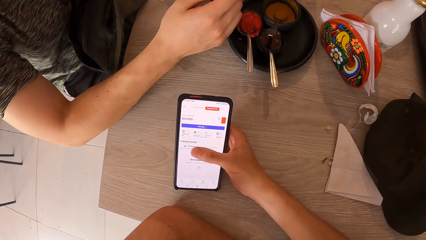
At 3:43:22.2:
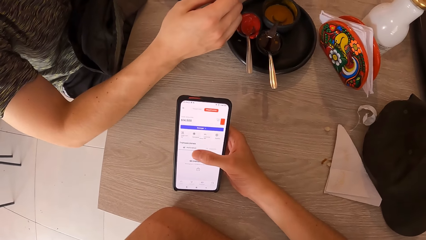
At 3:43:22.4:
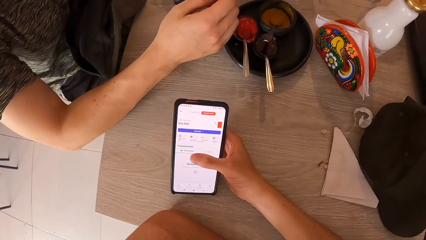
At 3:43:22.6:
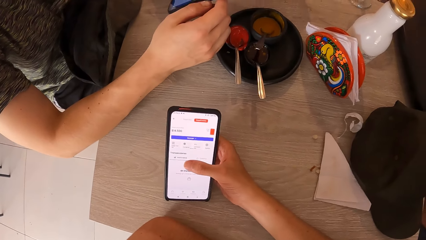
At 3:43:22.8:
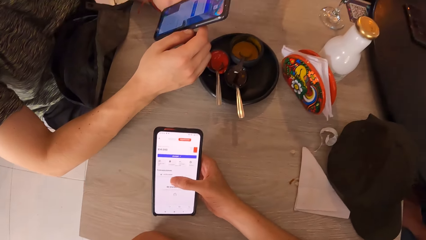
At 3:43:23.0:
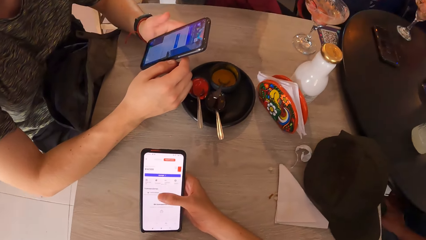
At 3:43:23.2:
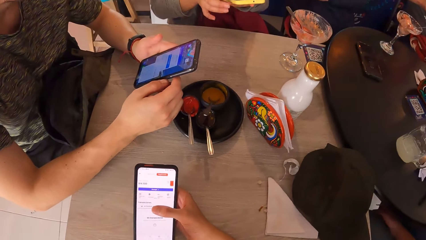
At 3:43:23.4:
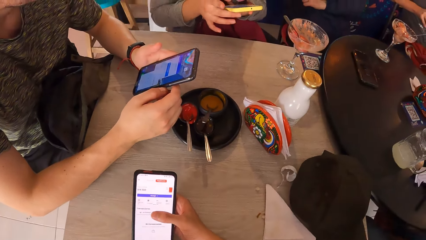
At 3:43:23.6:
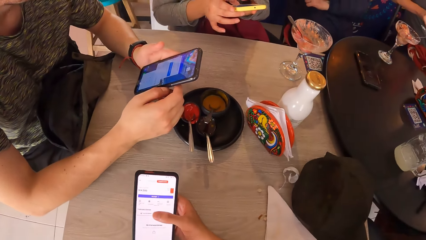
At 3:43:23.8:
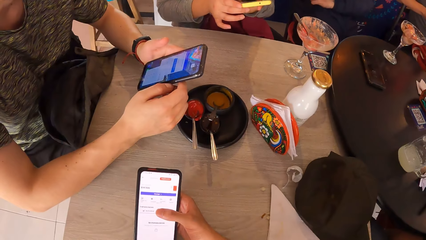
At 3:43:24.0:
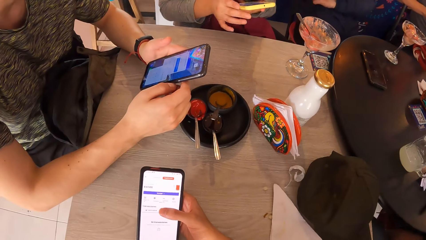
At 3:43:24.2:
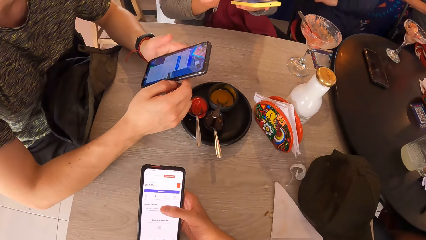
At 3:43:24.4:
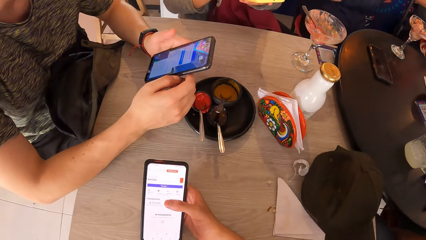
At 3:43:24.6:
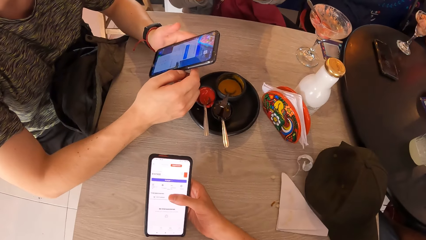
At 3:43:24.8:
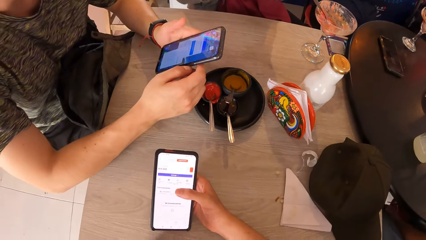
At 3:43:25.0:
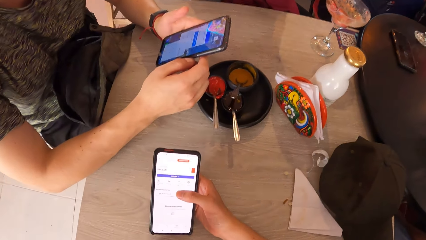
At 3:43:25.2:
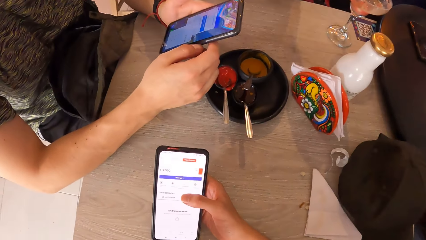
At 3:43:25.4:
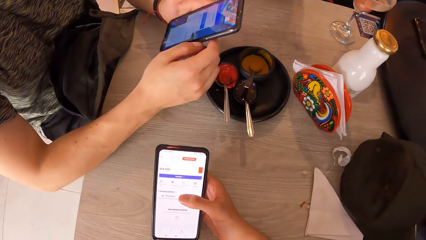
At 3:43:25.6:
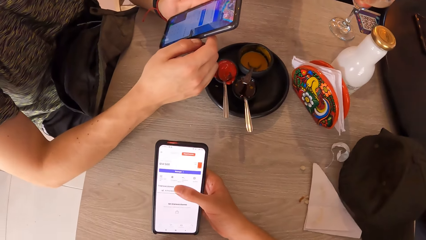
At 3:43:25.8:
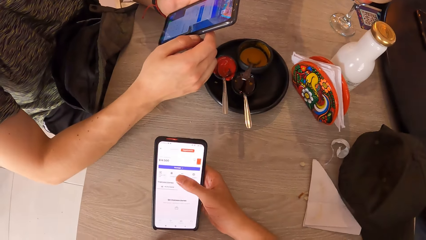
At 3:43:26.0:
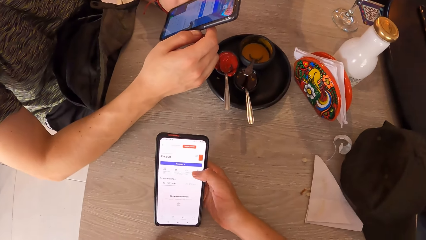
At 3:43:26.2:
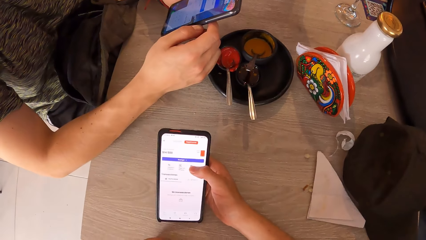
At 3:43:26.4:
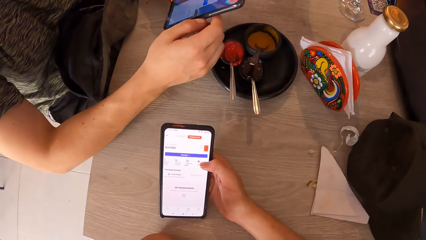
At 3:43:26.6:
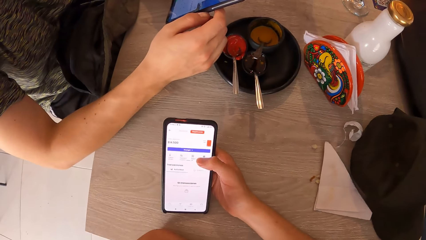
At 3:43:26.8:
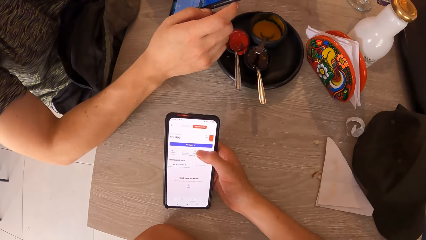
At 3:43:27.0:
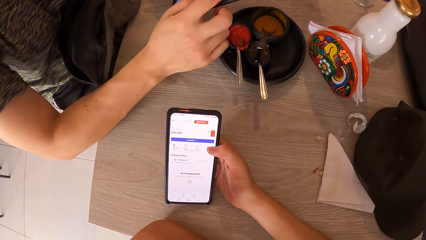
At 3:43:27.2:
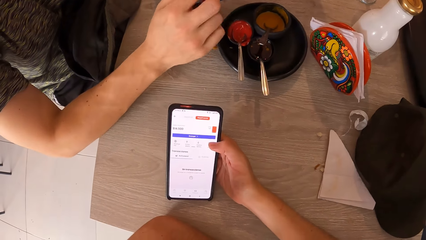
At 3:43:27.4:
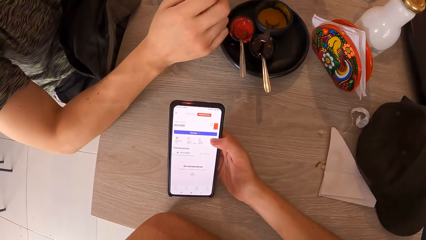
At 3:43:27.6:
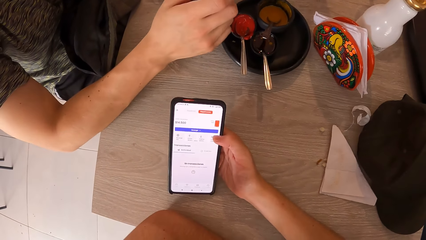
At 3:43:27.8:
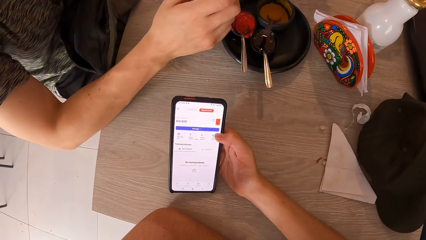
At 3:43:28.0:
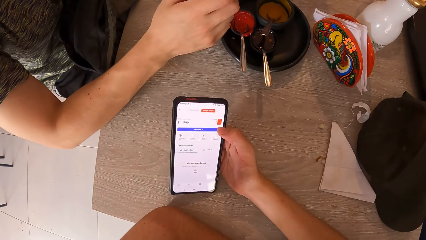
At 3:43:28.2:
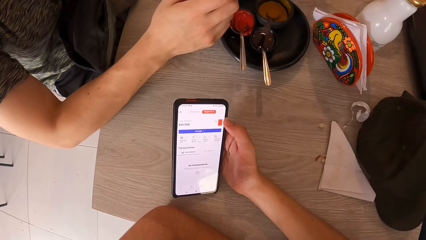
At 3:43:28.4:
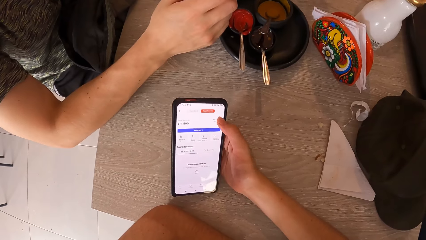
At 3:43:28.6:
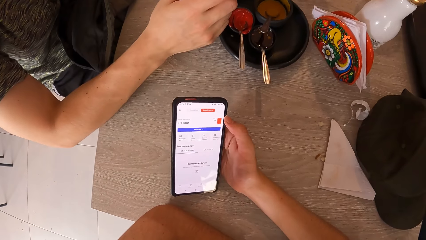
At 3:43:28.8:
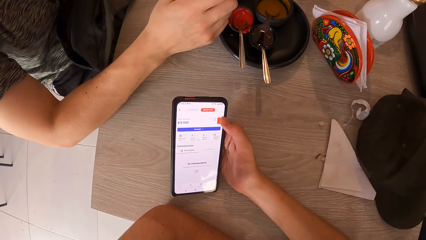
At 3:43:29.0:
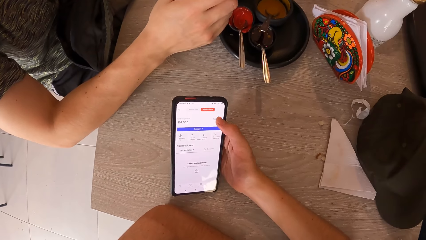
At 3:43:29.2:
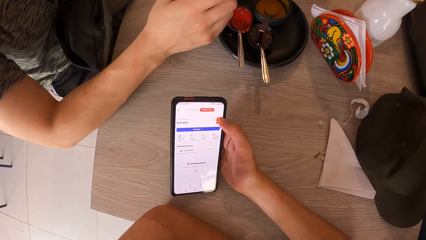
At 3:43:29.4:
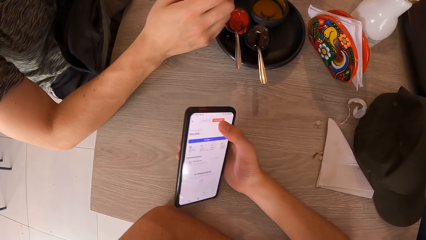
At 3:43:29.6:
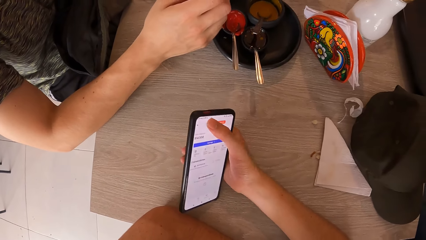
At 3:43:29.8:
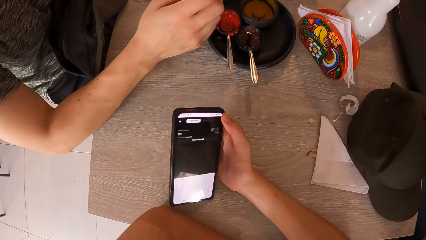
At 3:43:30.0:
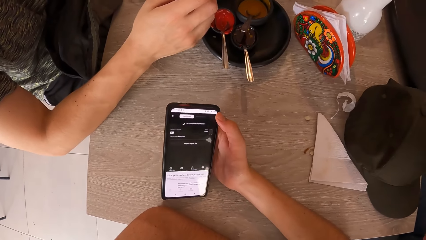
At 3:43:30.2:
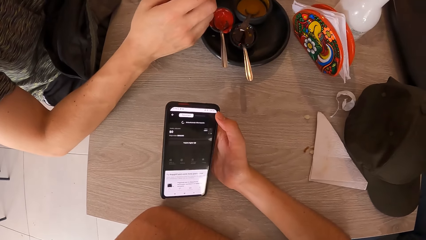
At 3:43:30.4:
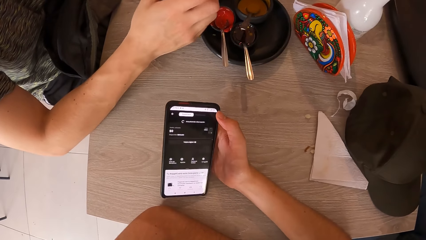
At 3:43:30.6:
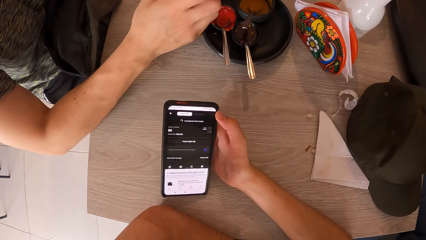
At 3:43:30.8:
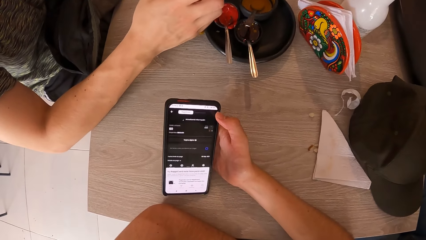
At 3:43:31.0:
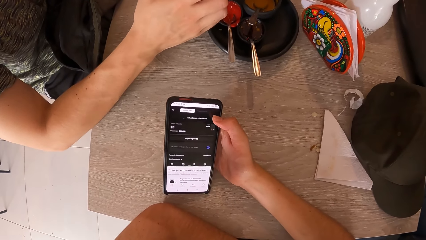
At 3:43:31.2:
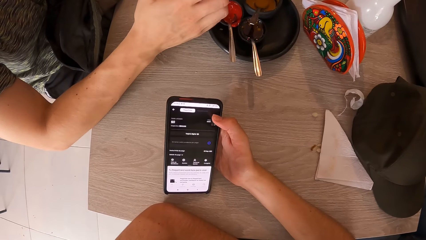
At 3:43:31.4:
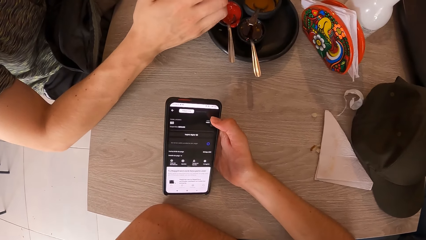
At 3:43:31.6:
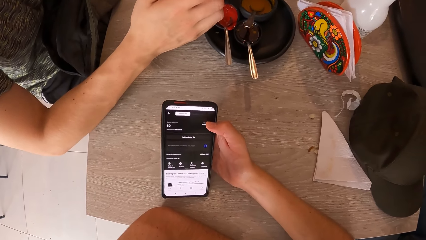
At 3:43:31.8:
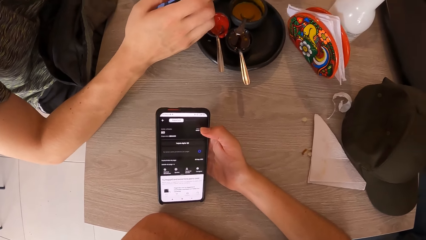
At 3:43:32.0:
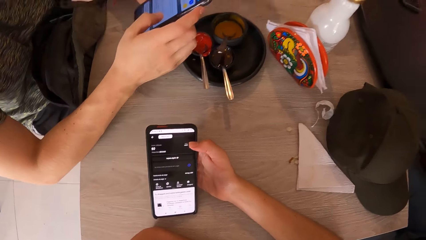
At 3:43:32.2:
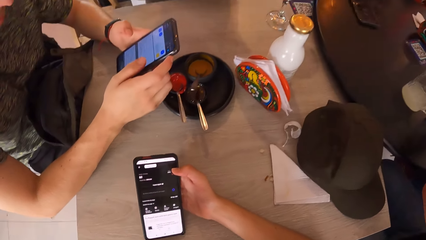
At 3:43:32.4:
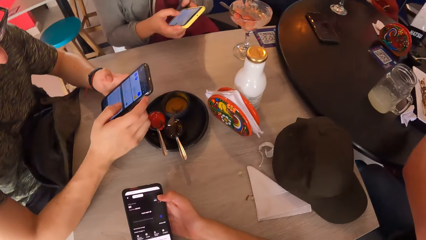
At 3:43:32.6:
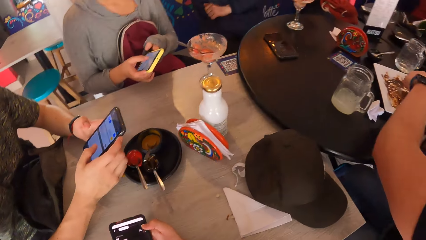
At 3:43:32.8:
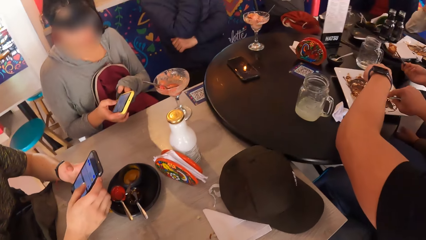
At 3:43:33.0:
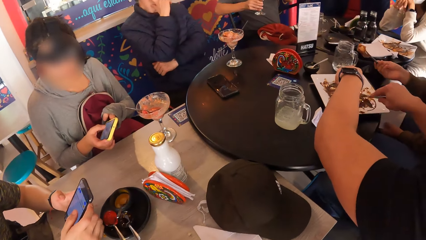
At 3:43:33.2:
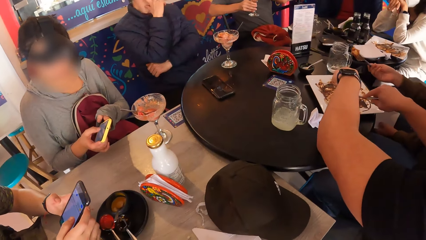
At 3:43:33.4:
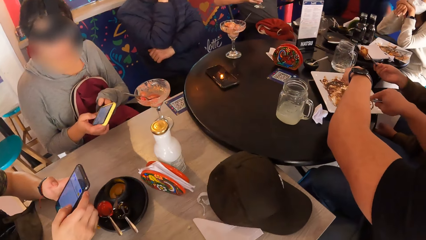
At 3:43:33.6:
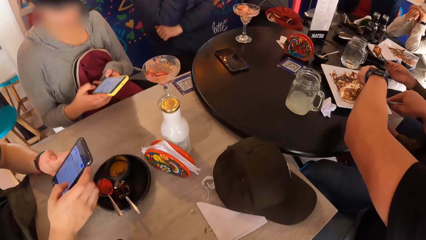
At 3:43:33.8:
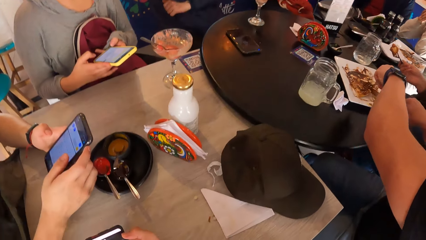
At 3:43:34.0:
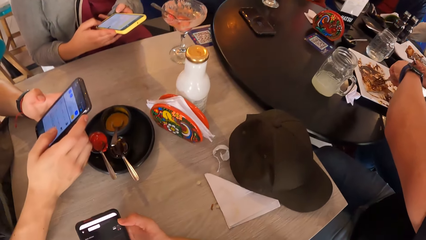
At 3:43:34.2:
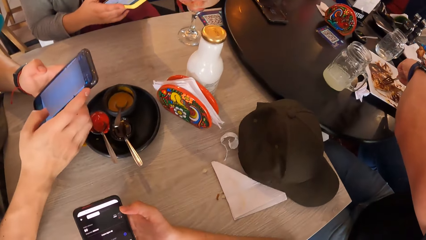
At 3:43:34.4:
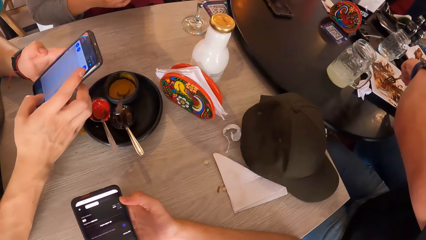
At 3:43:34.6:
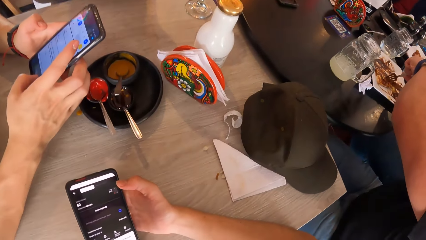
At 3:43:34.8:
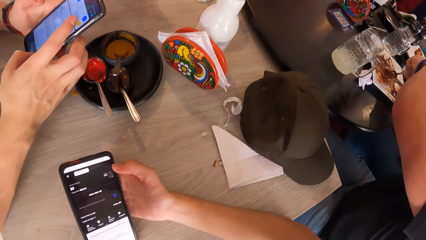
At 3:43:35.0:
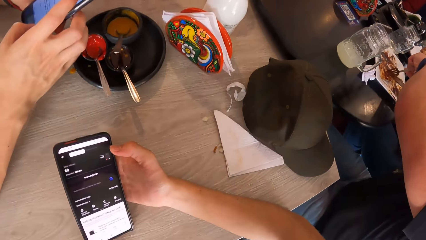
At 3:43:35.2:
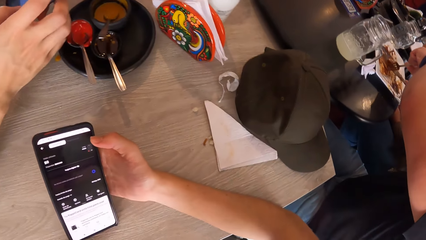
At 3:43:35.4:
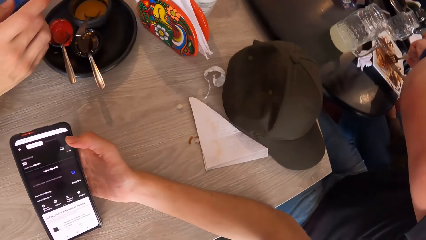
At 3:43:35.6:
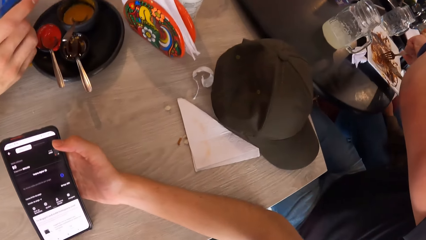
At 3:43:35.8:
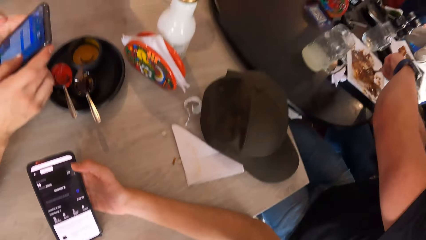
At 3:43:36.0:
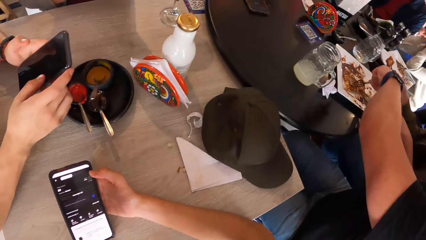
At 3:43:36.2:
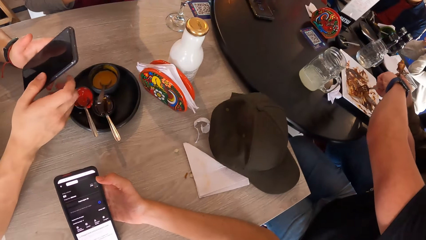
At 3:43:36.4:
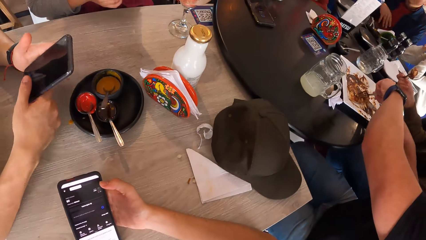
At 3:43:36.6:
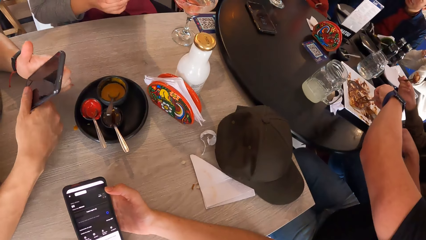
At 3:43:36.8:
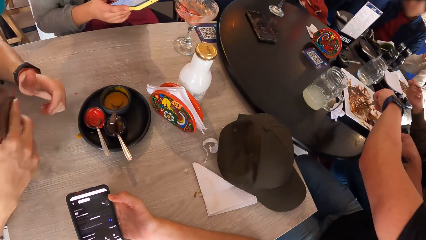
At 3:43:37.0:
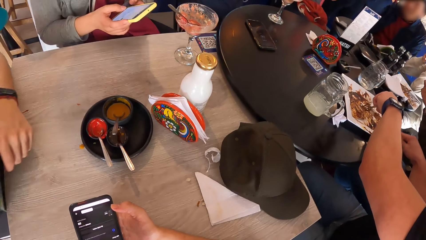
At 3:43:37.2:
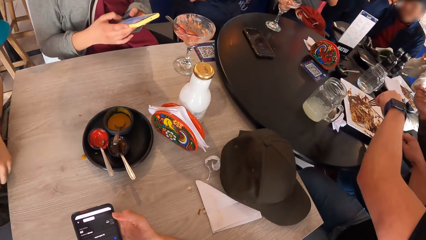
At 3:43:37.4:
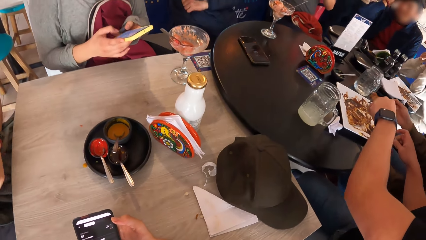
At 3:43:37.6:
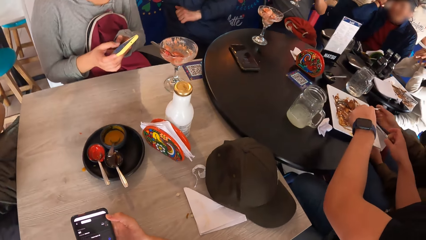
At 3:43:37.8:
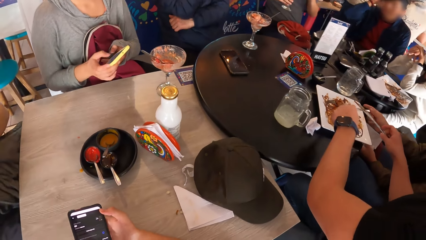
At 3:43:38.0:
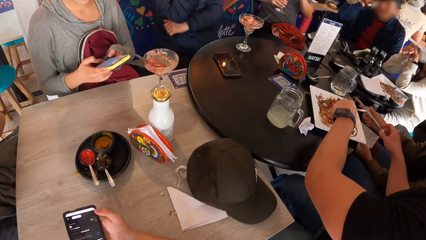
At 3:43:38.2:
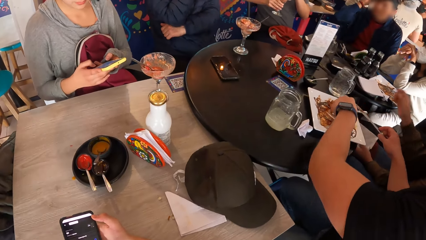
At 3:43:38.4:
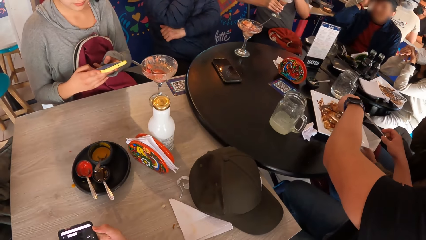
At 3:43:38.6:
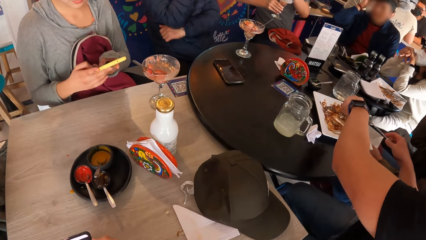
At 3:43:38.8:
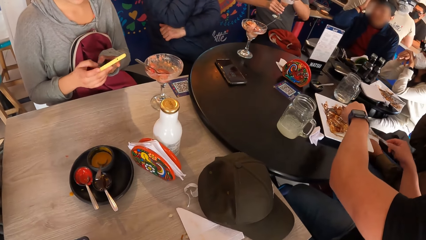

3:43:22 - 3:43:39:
The woman operates the phone with both hands.
